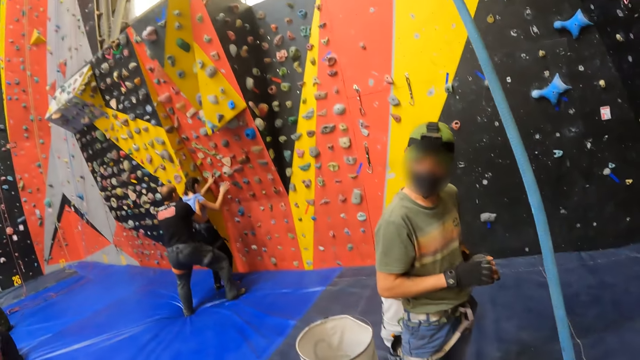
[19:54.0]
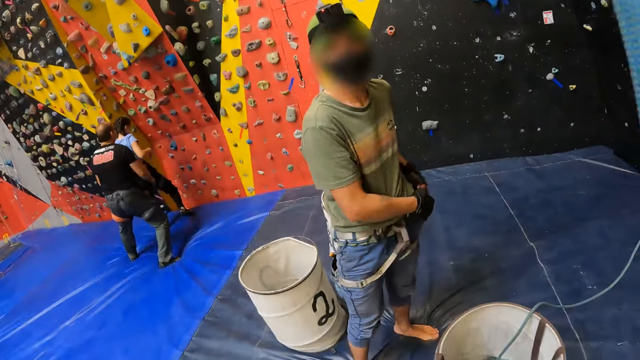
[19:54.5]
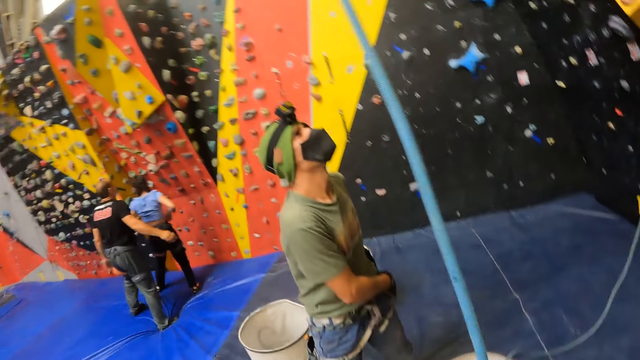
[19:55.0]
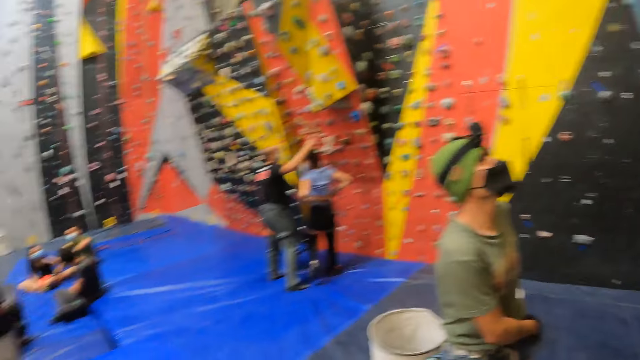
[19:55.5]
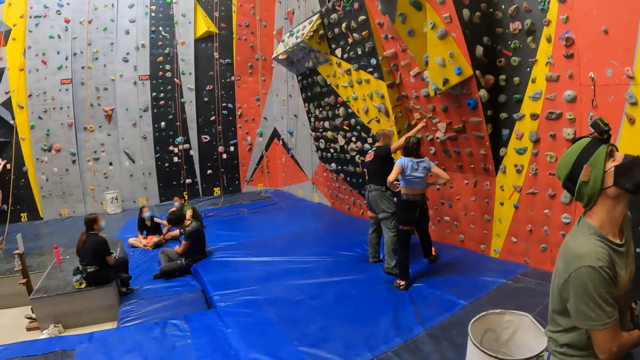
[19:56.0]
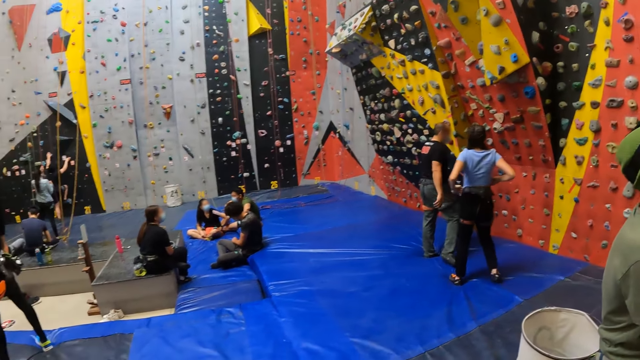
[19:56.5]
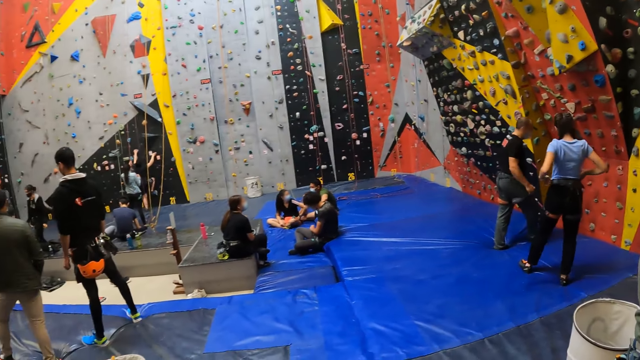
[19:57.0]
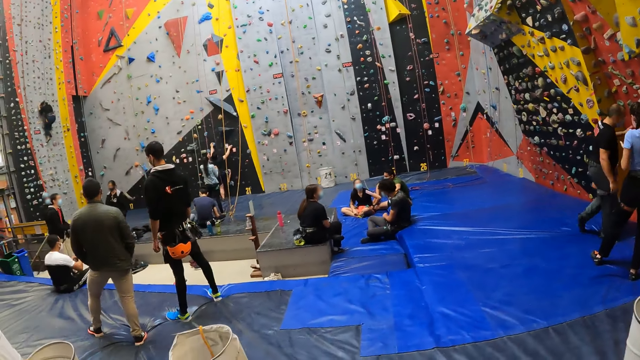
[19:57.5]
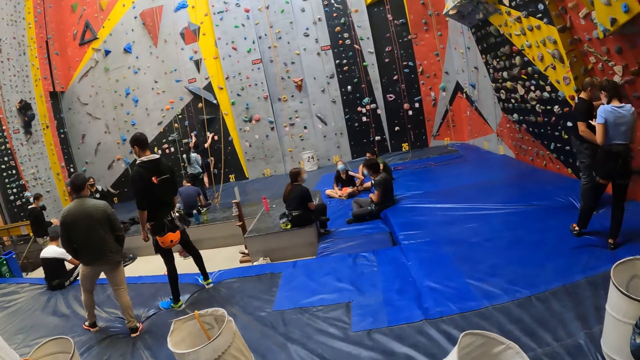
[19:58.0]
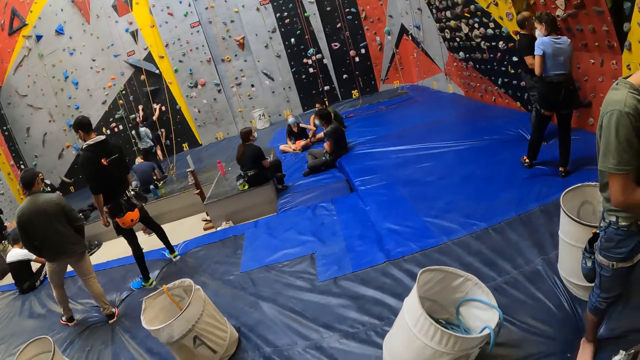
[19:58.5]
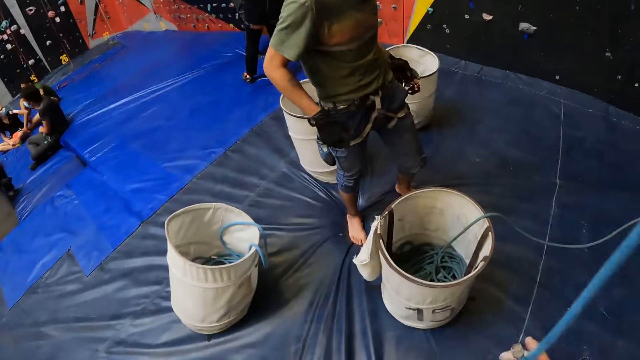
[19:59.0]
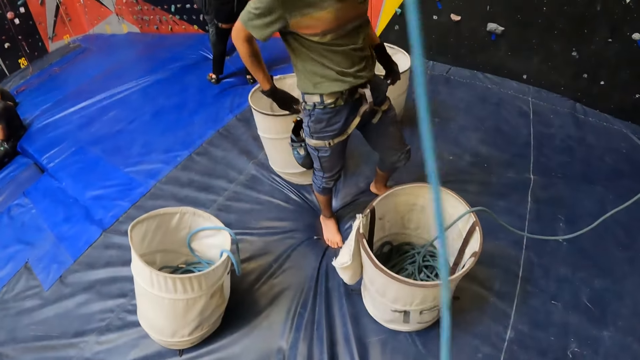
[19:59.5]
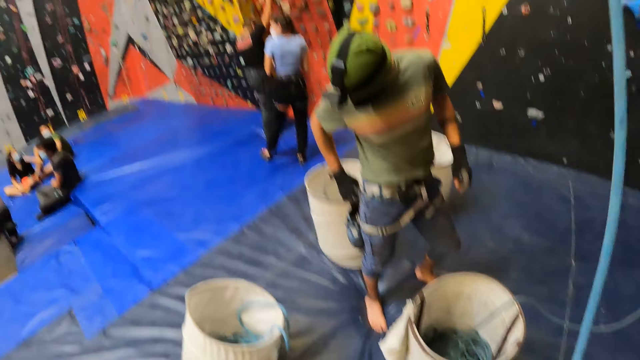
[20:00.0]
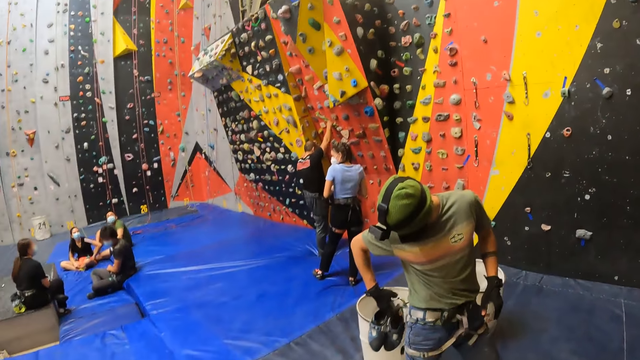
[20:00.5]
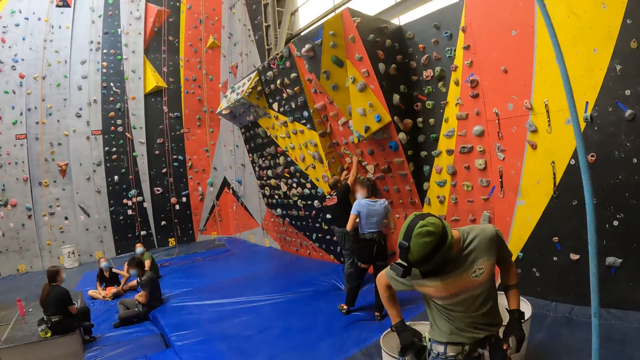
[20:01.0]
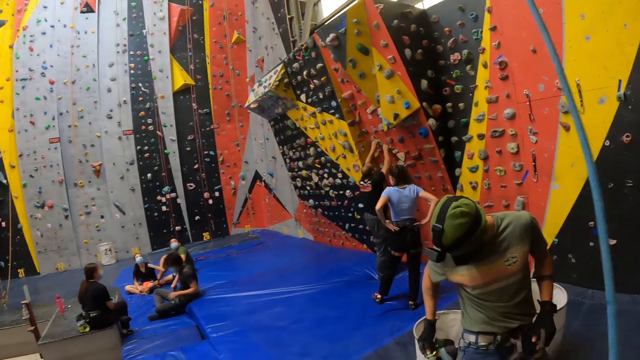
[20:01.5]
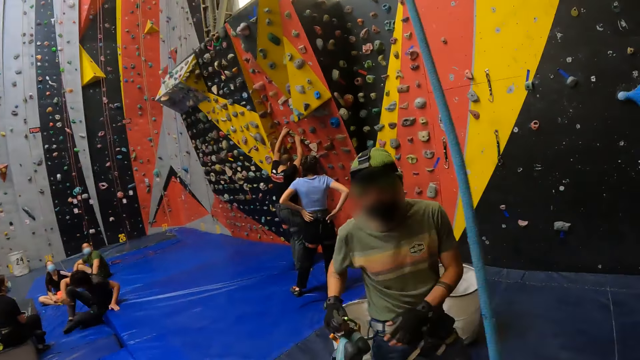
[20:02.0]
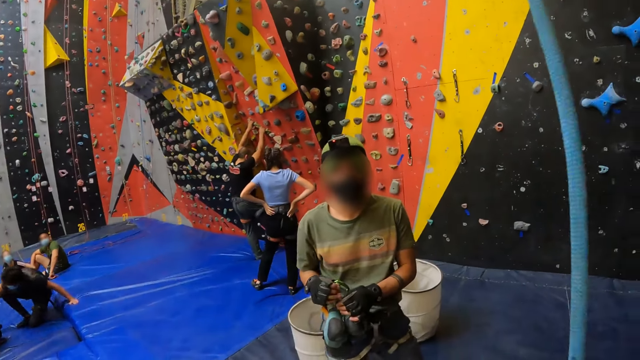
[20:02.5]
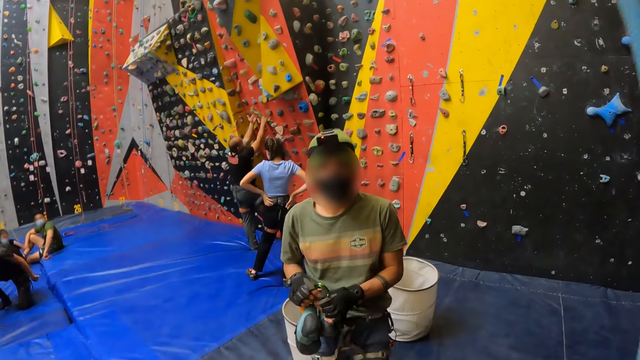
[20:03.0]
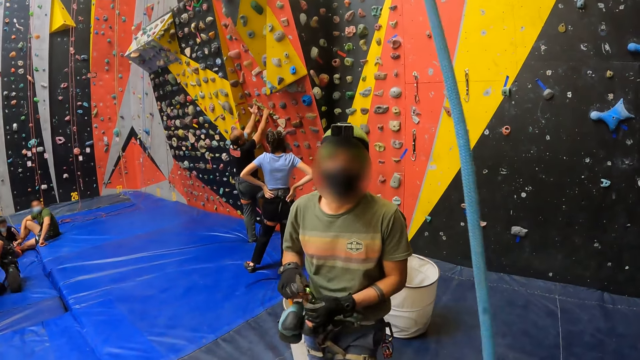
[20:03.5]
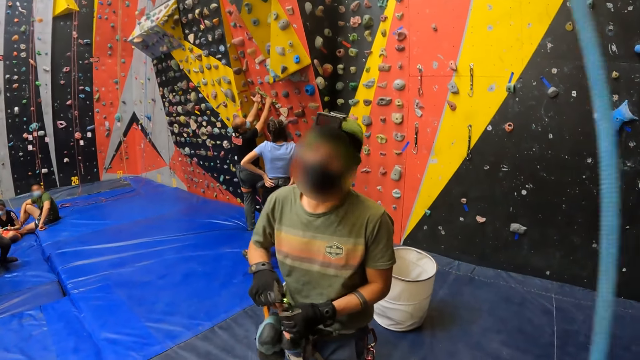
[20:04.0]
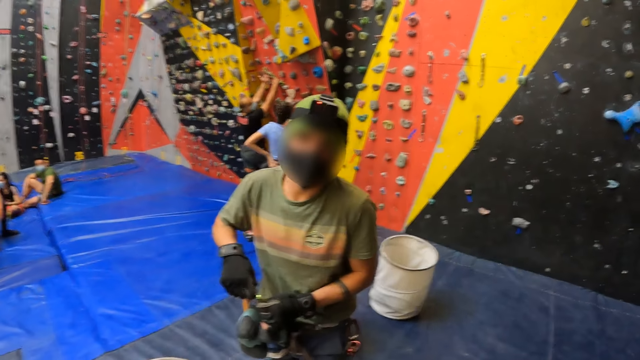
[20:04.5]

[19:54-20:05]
A man adjusts a belt. The camera wearer looks around. They look around. The man unhooks a hook on a trouser strap. The man holds the hook with both hands.

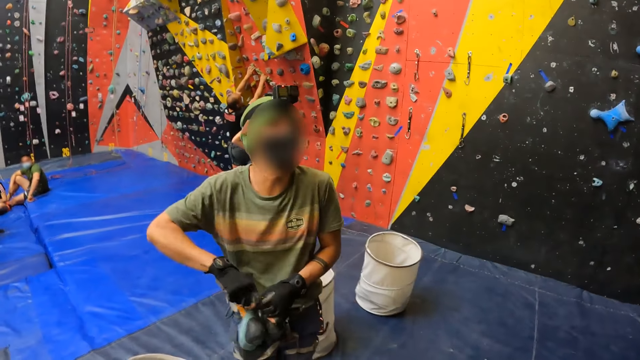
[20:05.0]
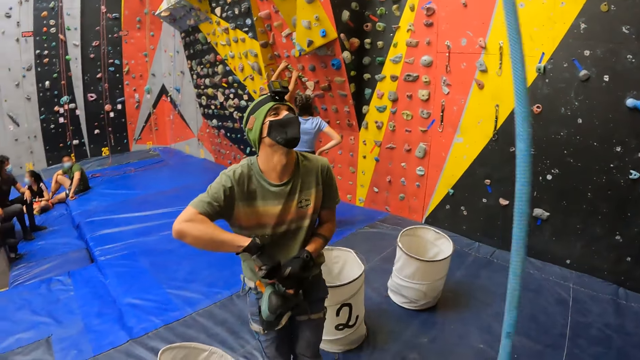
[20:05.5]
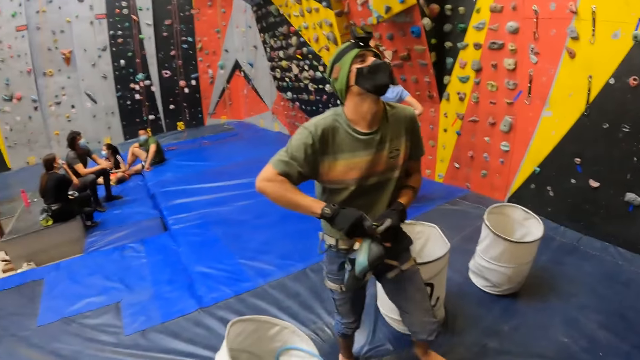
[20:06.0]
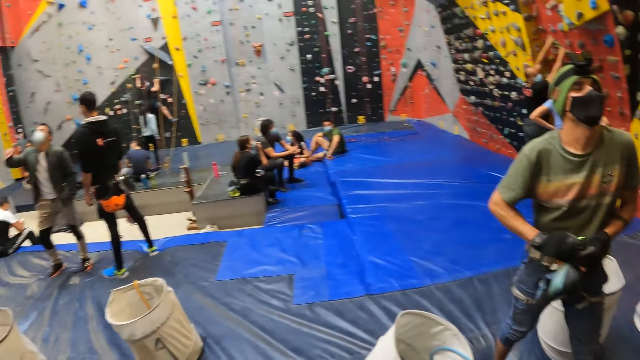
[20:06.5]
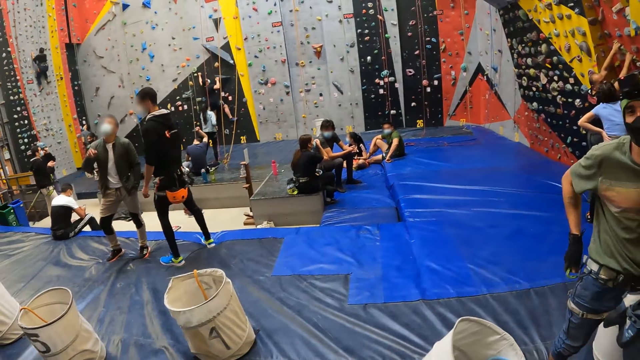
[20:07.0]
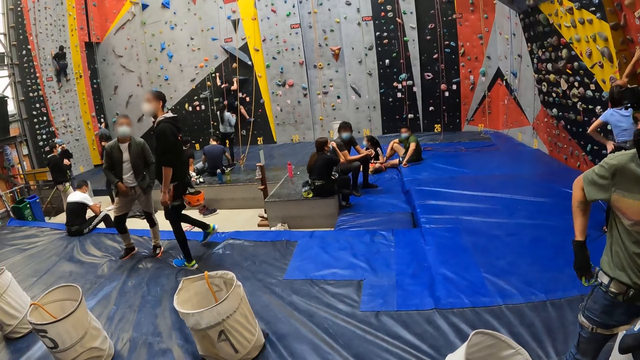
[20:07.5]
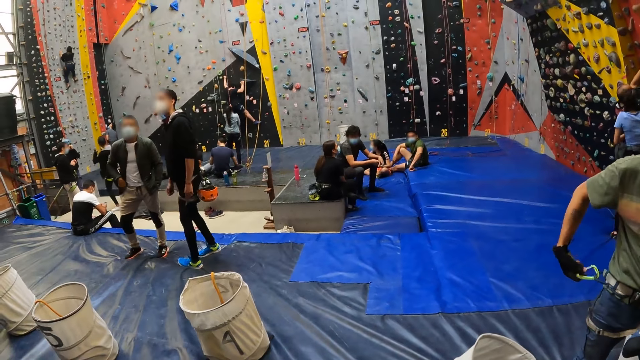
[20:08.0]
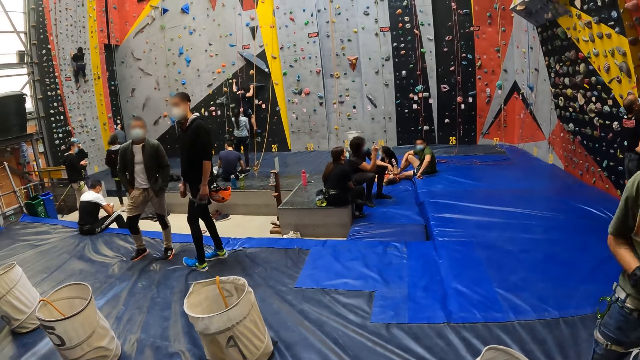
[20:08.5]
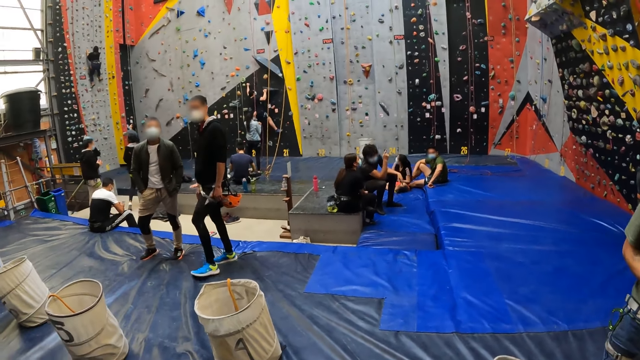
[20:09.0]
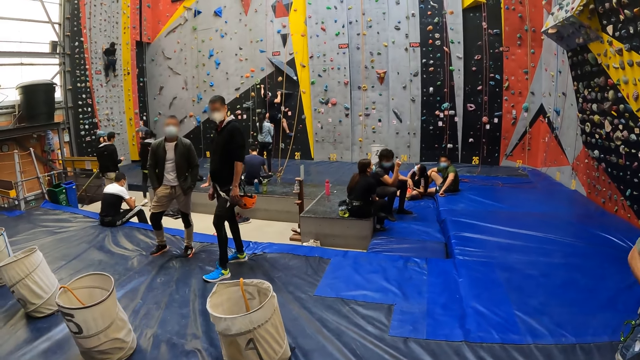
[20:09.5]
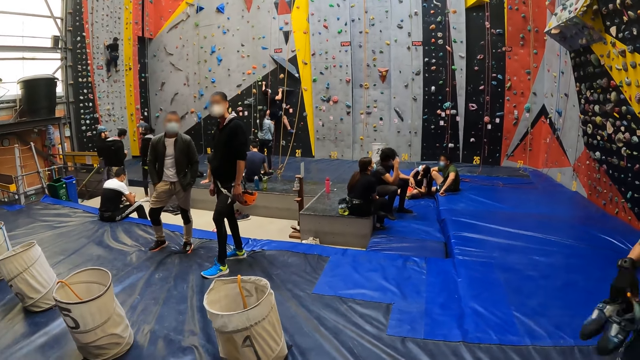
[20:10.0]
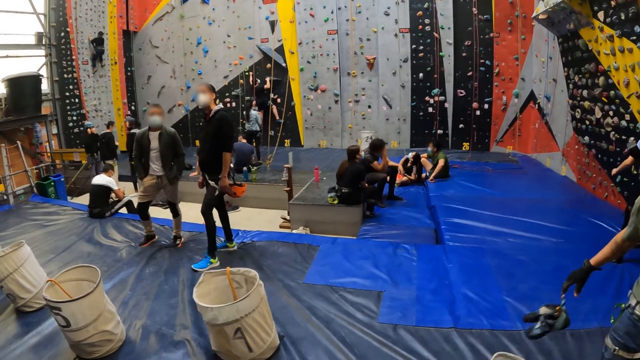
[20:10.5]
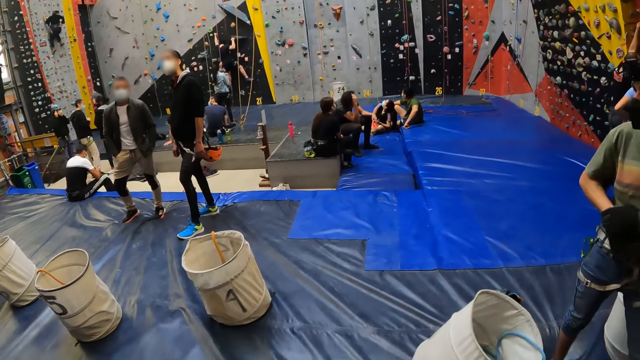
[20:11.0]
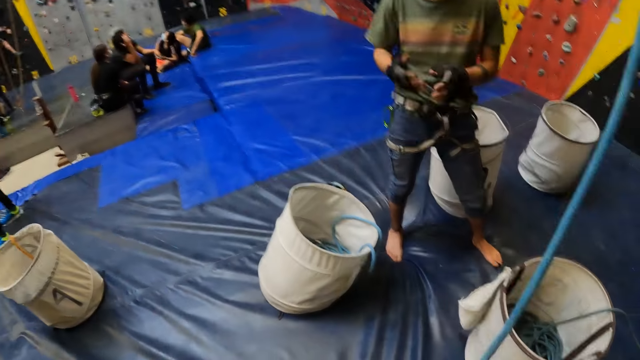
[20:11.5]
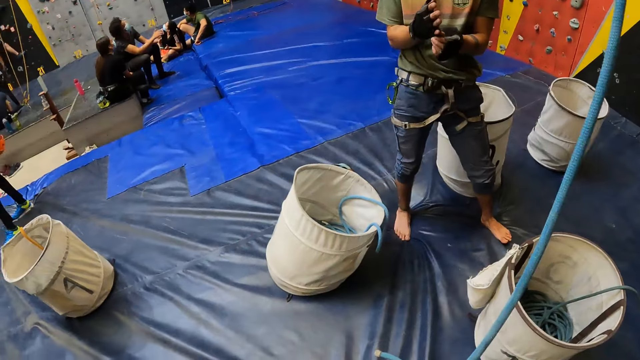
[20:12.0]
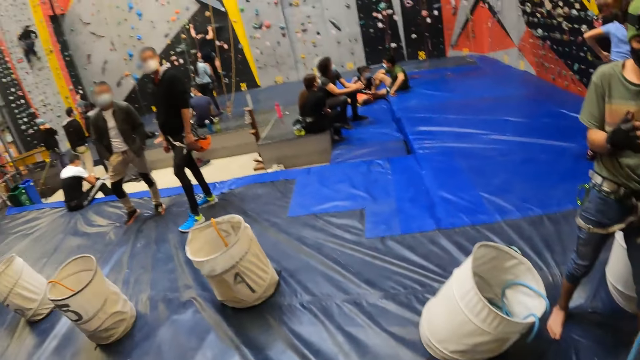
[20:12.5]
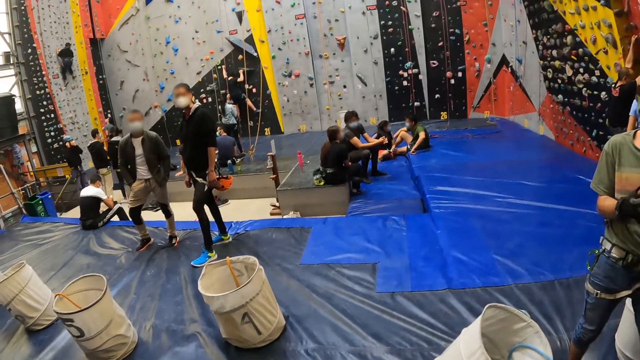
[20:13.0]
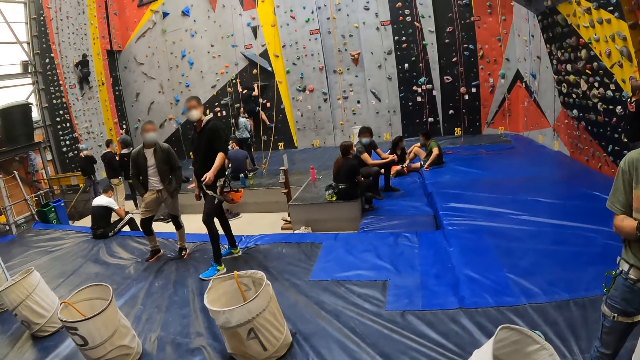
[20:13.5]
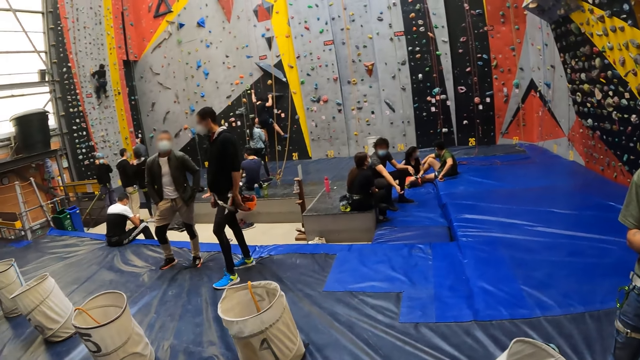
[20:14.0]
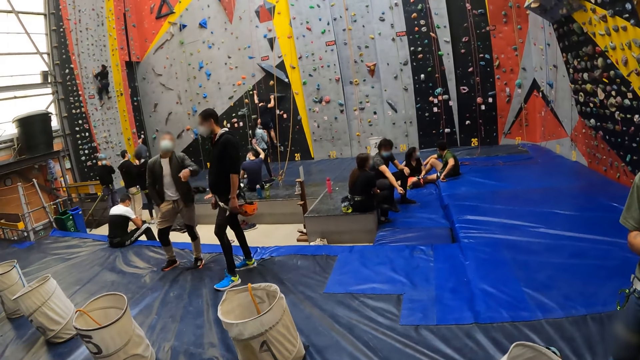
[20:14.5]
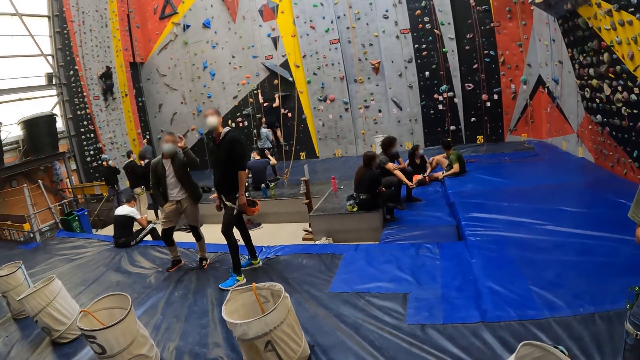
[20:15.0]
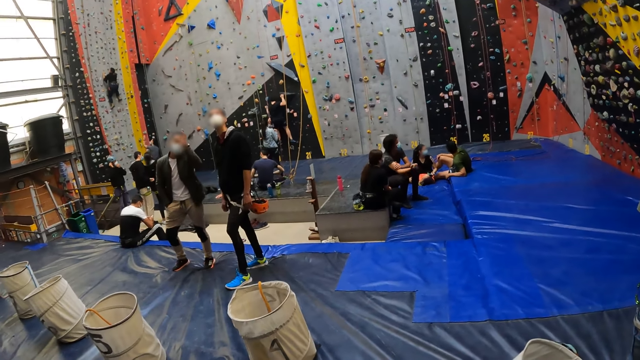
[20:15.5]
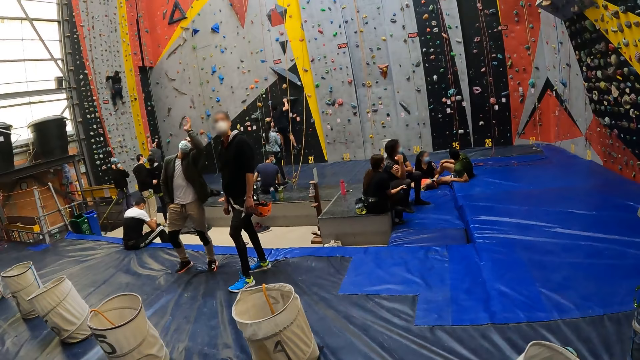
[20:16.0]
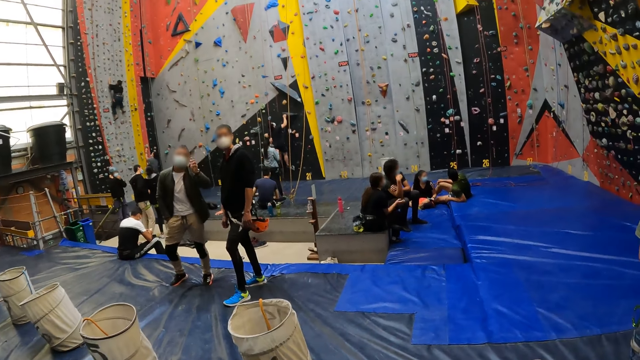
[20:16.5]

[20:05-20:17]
A man unhooks shoes and hooks a hook on a trouser strap. The man throws the shoes on a mat. The man removes gloves.
